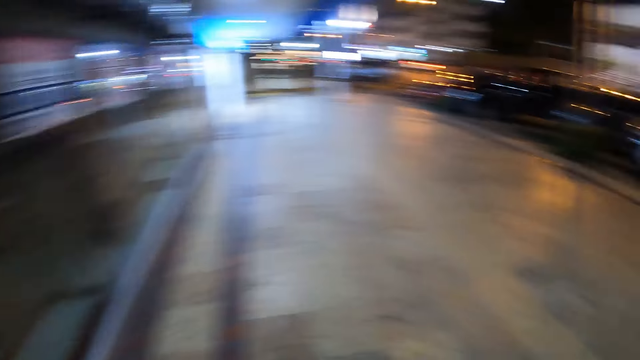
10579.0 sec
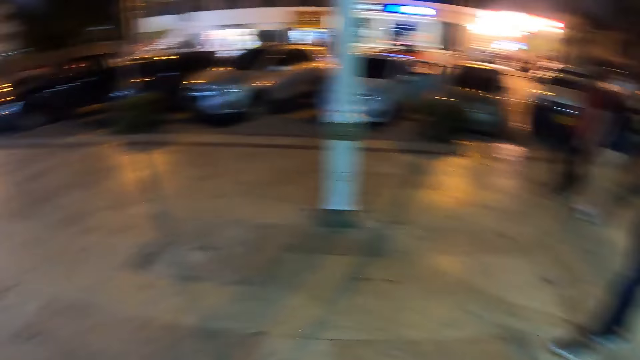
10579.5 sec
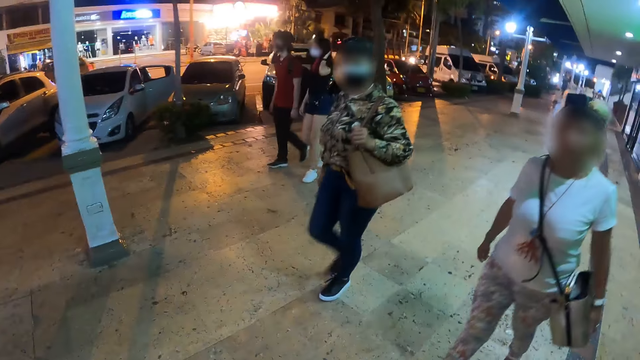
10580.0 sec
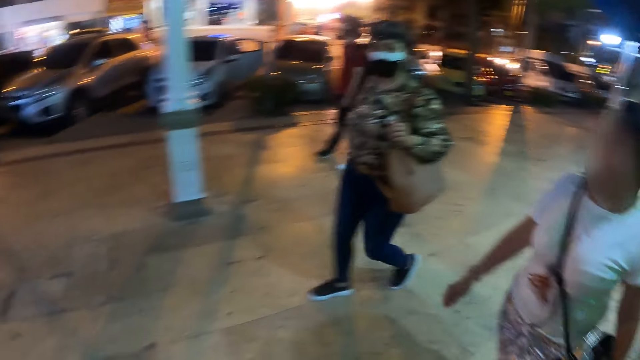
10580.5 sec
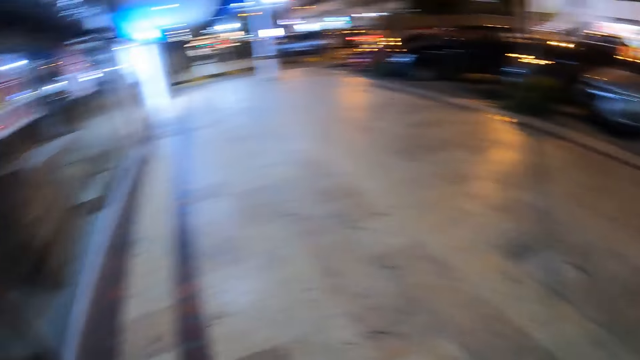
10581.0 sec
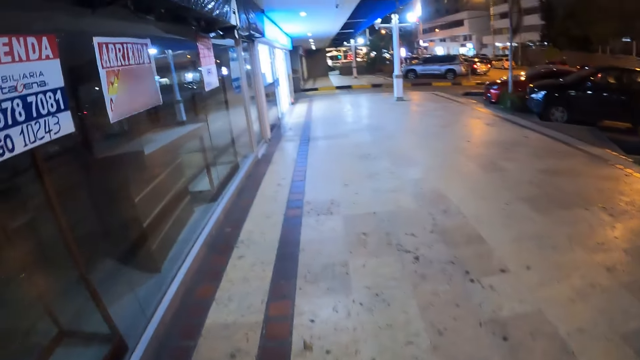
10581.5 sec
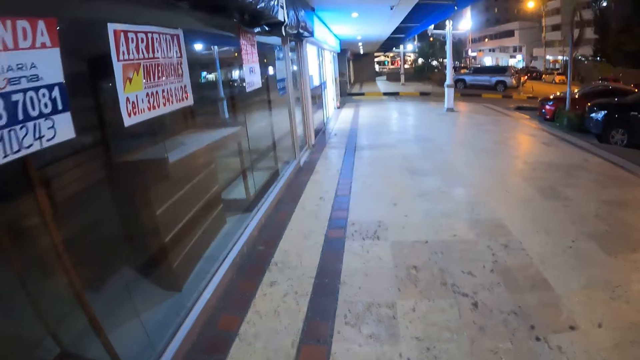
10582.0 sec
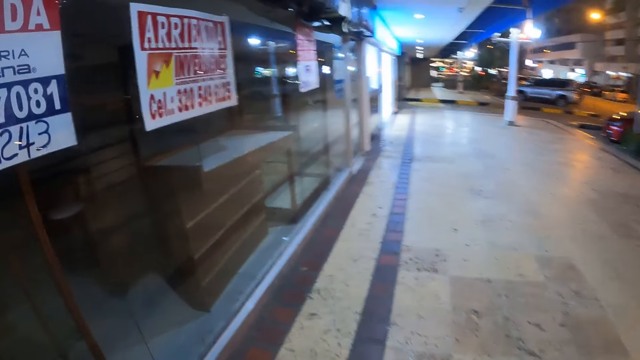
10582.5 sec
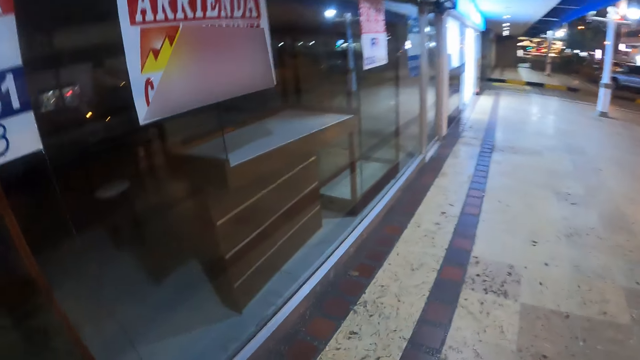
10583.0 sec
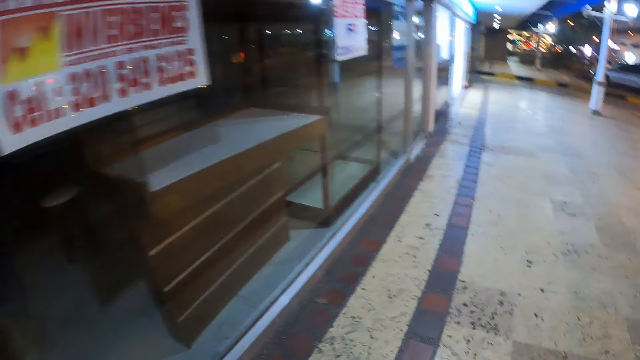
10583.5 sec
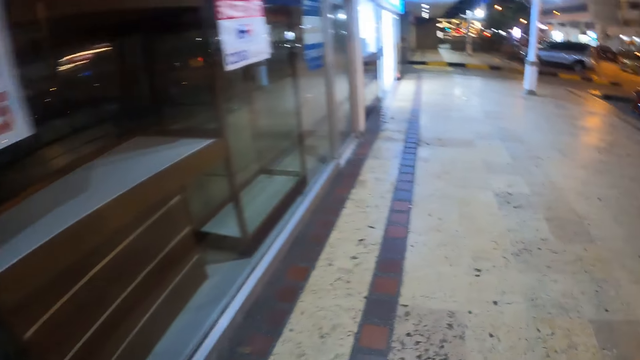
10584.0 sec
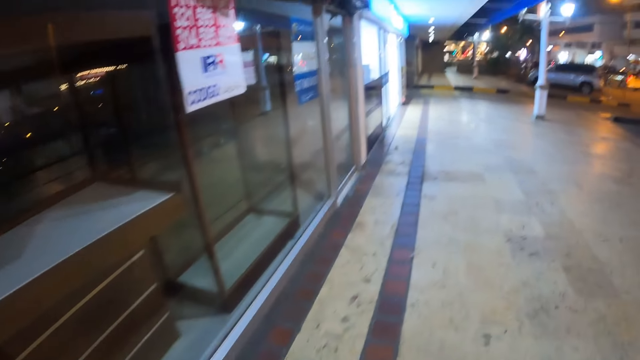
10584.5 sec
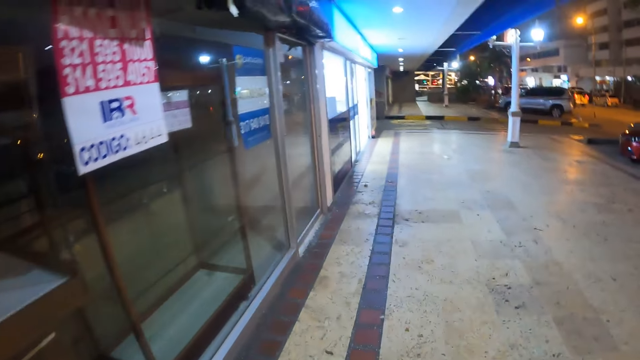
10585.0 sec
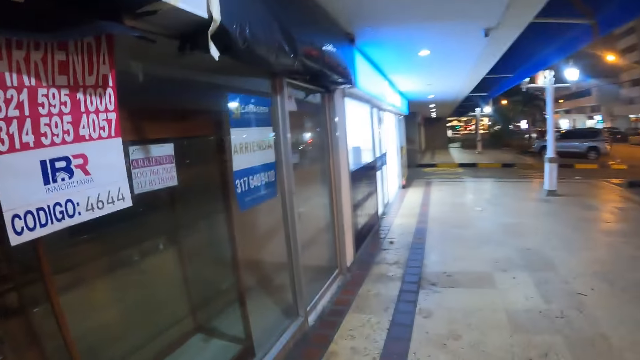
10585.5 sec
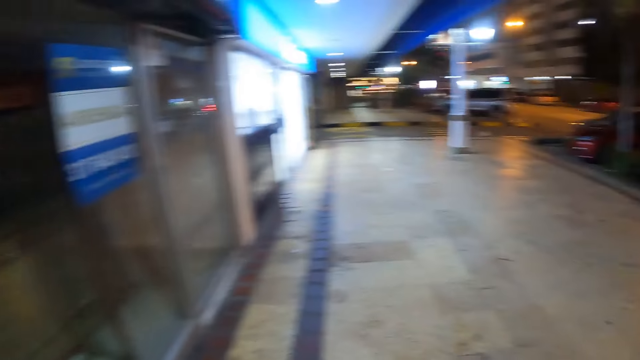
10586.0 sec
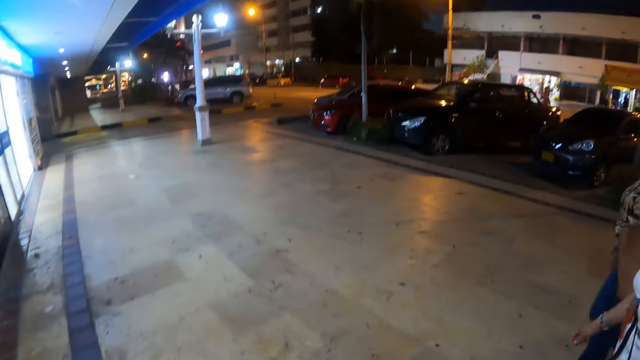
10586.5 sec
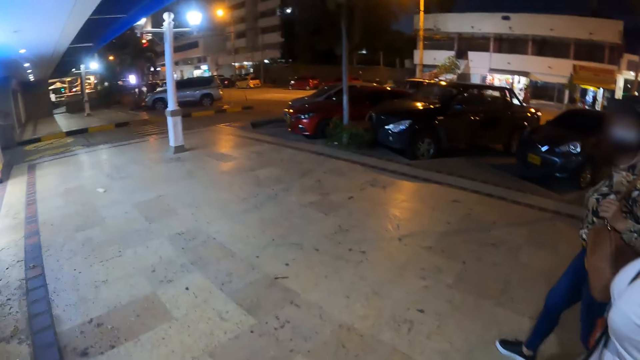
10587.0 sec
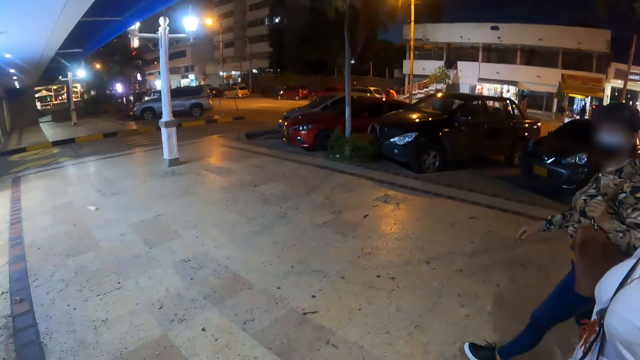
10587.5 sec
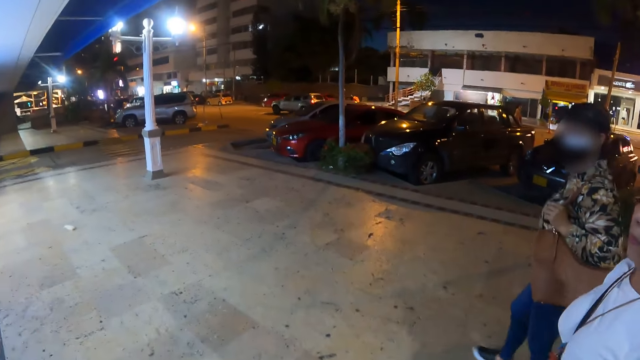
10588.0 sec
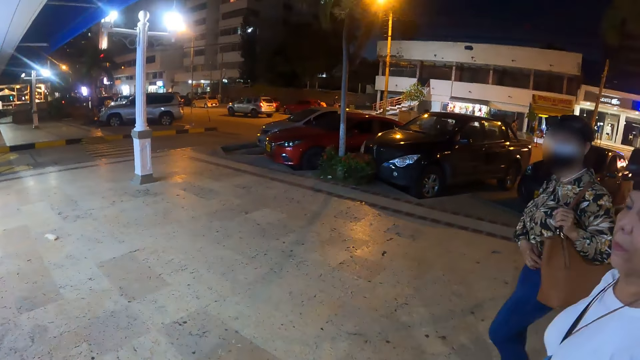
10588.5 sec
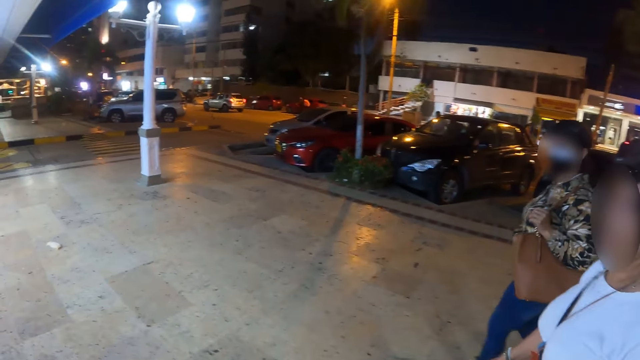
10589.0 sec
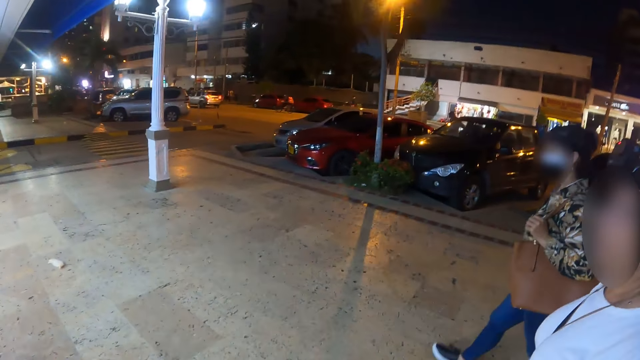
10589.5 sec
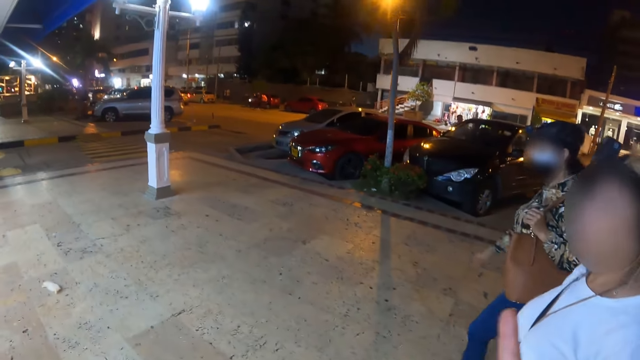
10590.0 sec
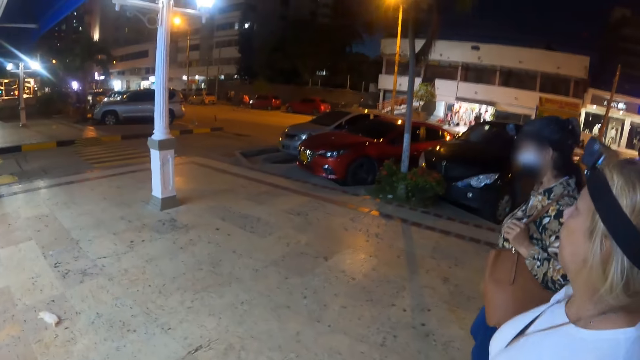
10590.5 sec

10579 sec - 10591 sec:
The camera wearer looks around. They stare at the vehicles. They walk in the street. They interact with the friends. They interact with a lady.

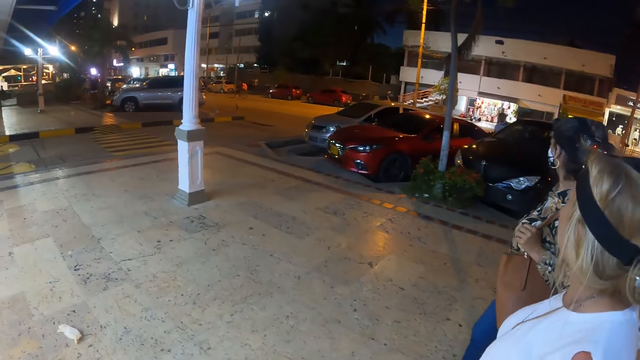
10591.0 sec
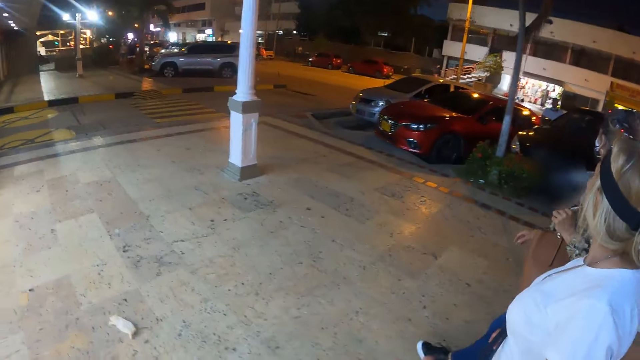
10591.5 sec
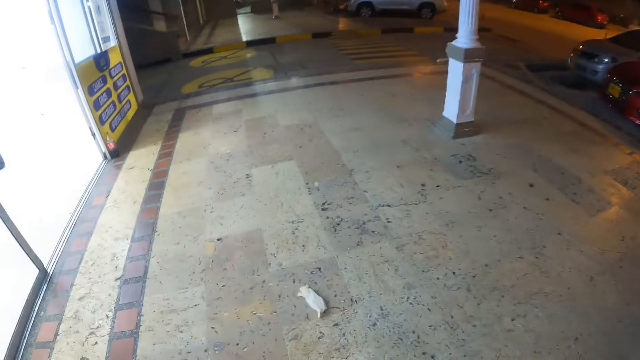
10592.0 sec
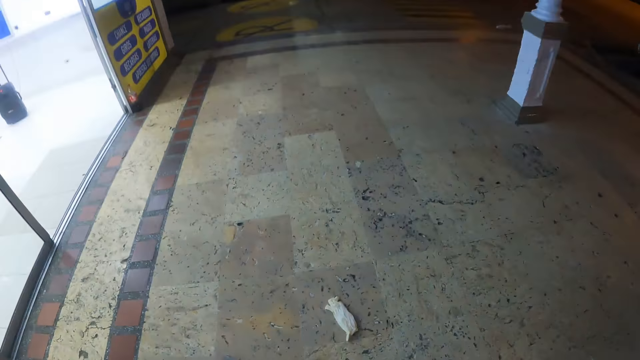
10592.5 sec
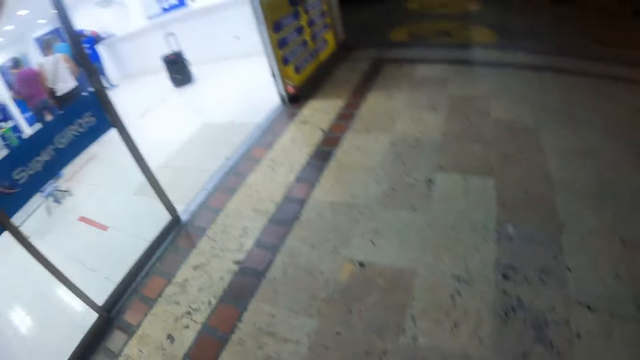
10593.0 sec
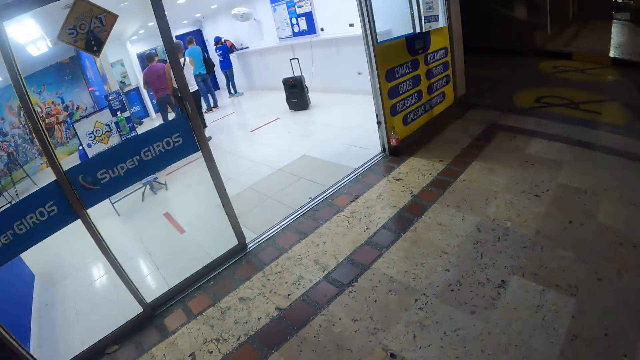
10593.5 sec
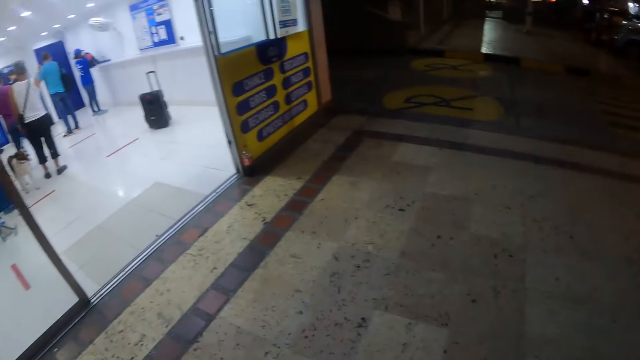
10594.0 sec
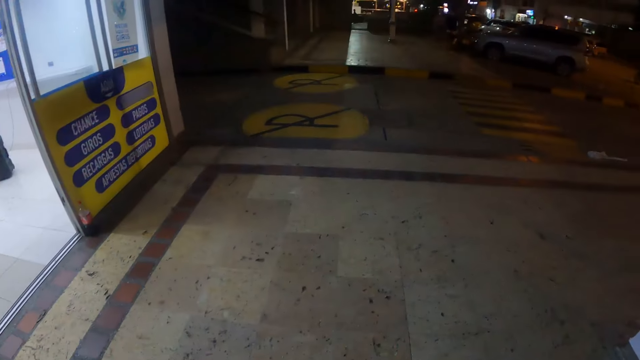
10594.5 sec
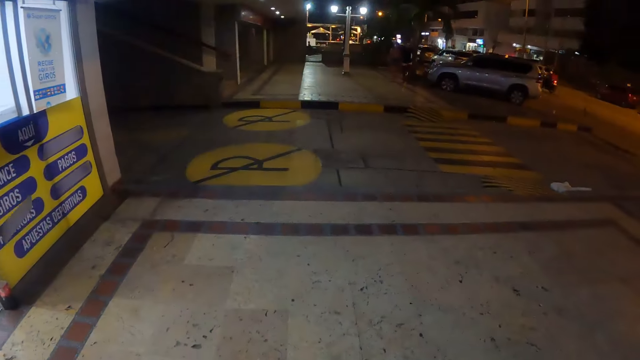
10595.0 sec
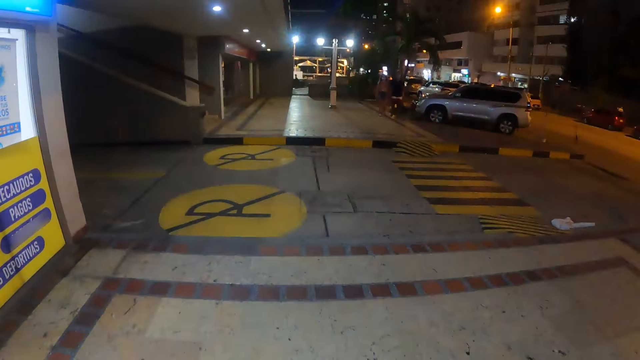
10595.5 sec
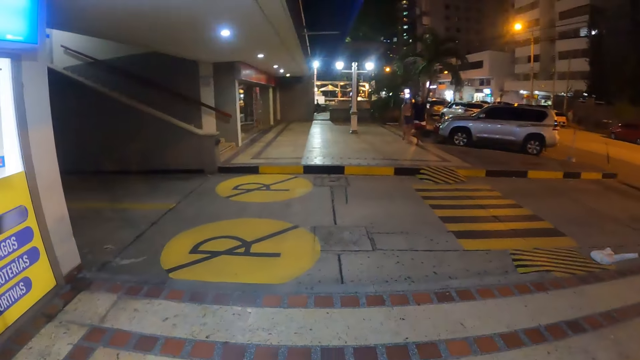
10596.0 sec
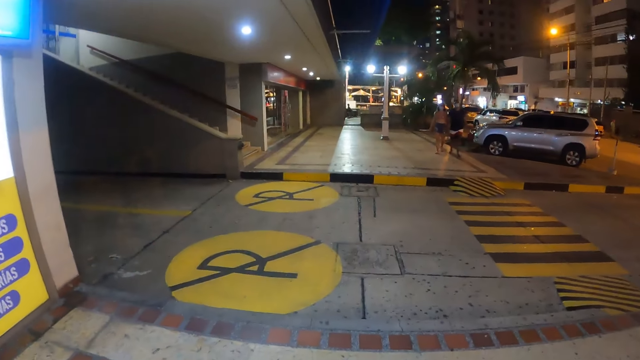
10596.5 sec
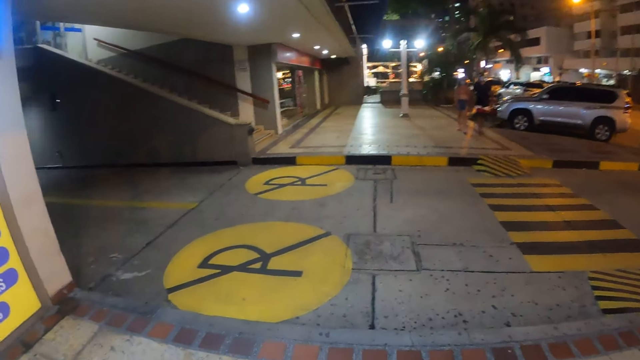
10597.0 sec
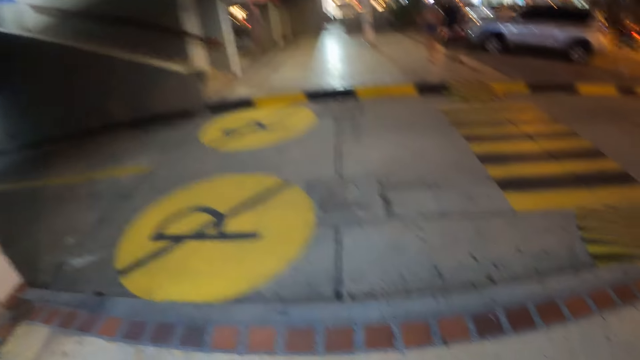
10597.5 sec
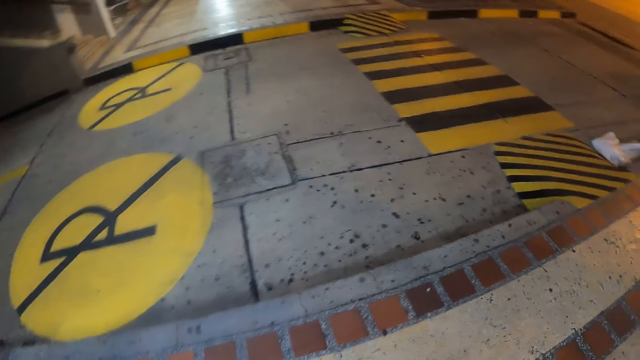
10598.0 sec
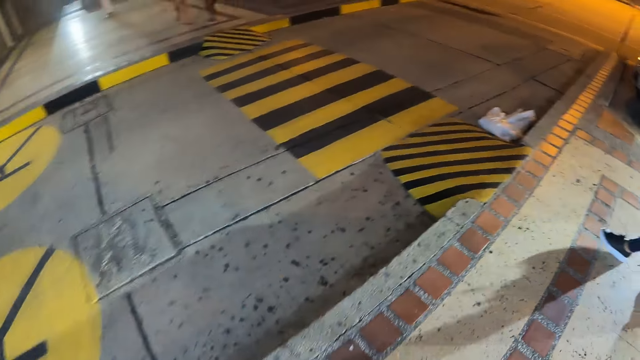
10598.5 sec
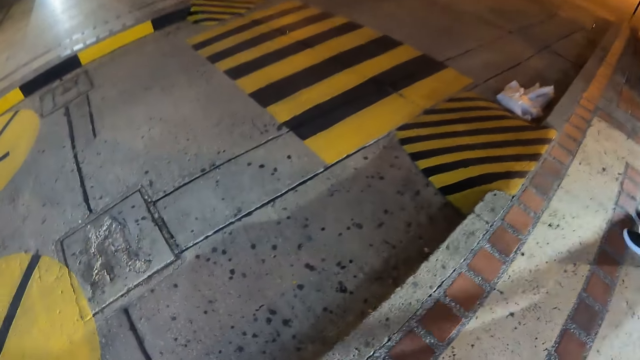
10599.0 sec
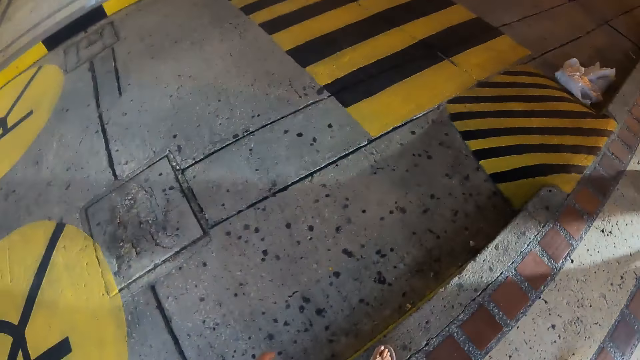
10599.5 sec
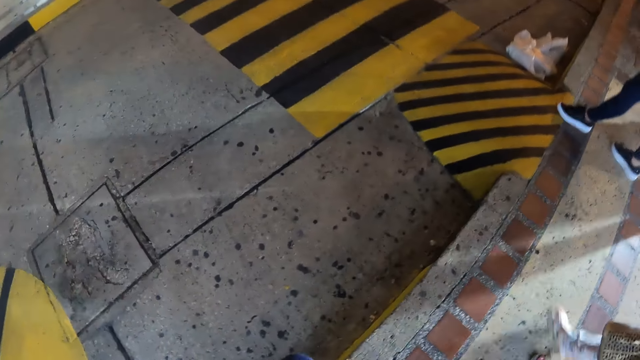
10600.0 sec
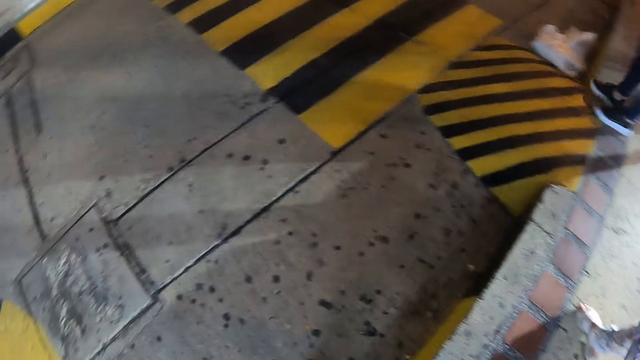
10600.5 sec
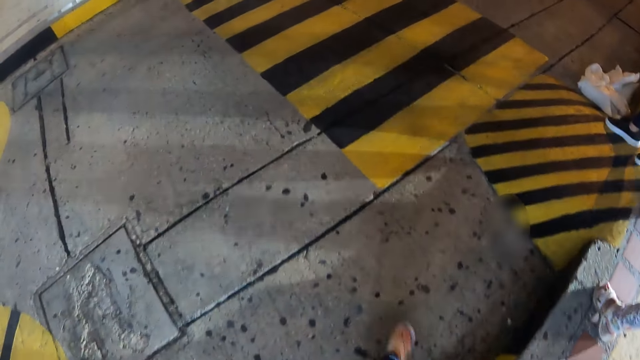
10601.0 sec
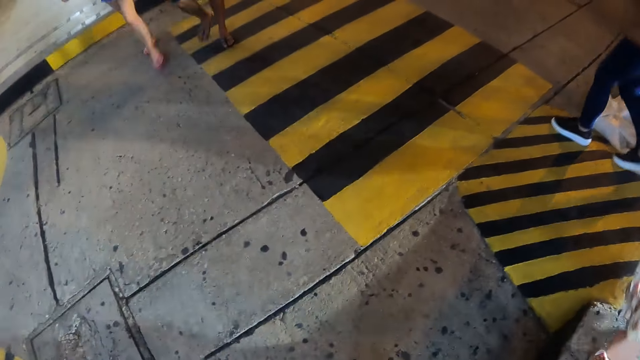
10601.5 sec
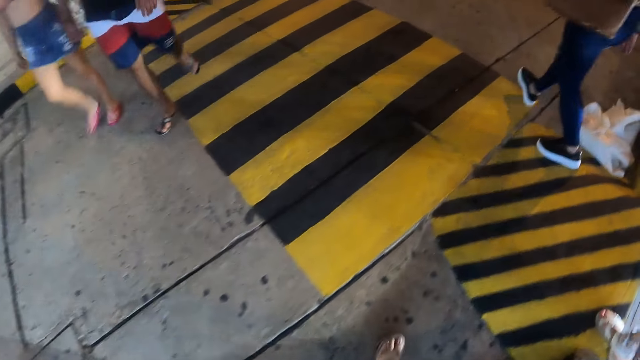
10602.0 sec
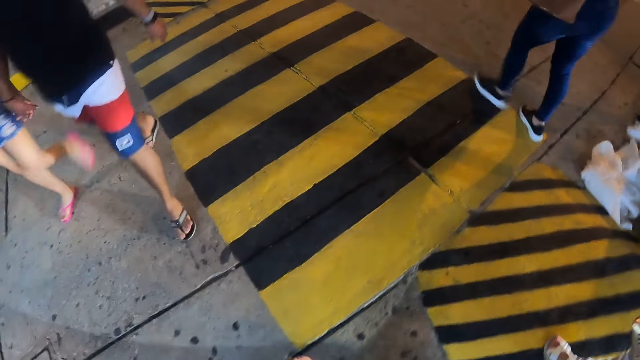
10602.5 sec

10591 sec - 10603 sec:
The camera wearer stares at the vehicles. A man stares at the vehicle. A lady stares at the vehicle. The camera wearer walks in the street.
